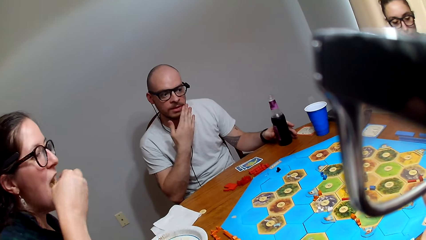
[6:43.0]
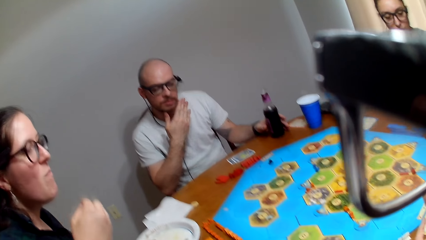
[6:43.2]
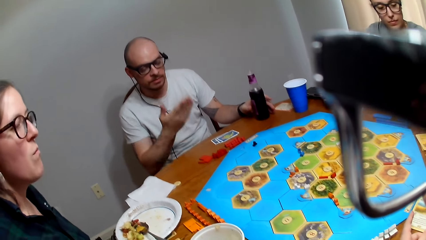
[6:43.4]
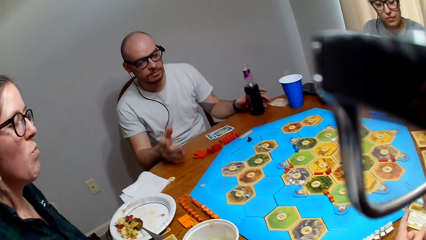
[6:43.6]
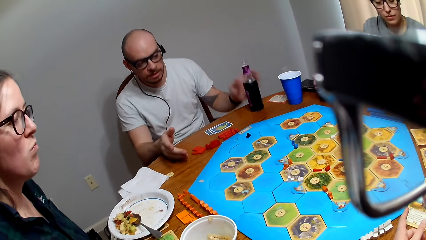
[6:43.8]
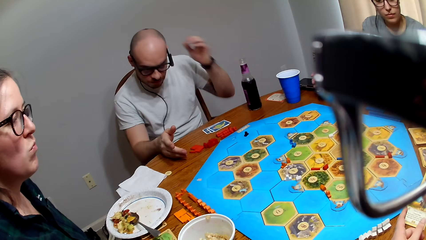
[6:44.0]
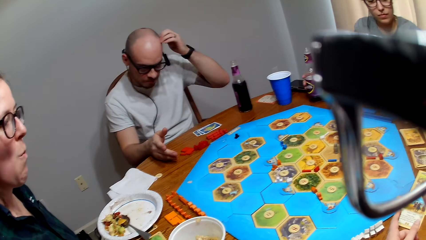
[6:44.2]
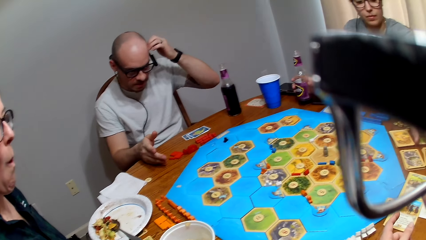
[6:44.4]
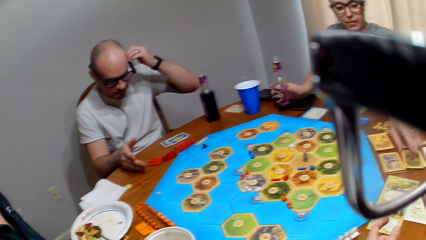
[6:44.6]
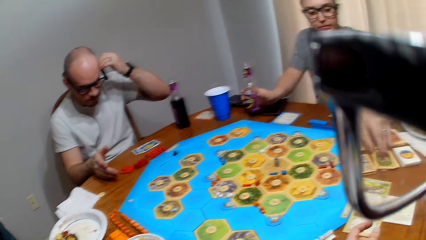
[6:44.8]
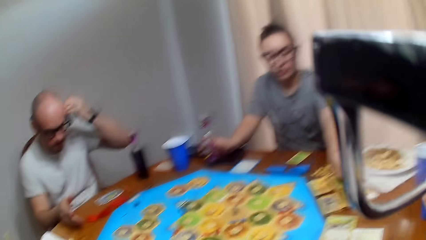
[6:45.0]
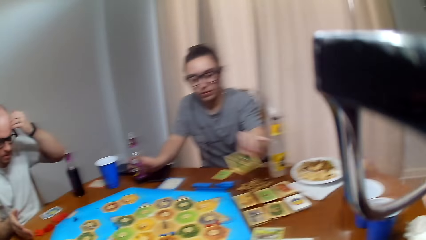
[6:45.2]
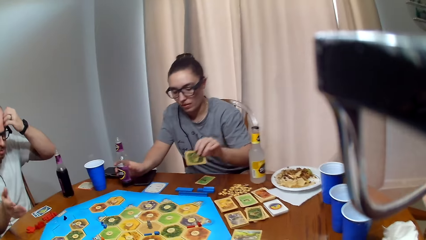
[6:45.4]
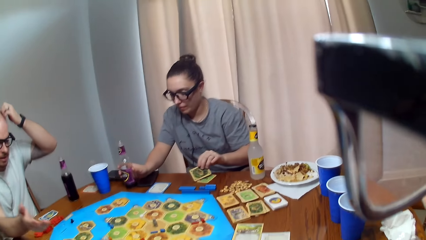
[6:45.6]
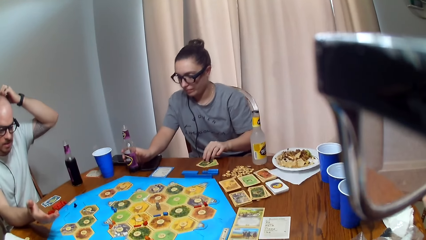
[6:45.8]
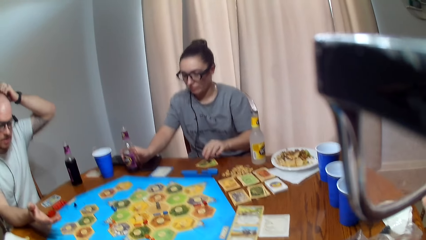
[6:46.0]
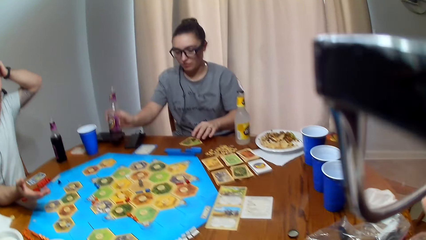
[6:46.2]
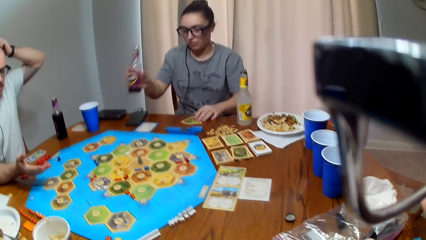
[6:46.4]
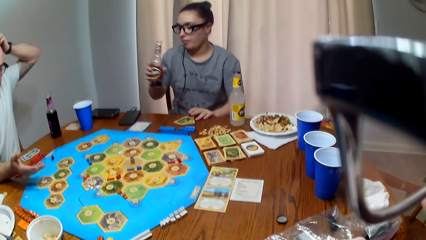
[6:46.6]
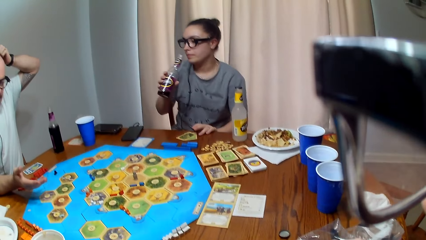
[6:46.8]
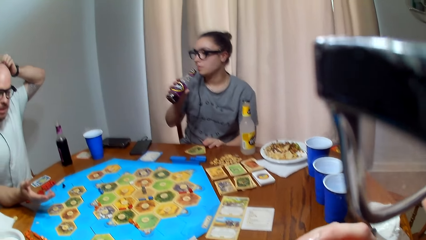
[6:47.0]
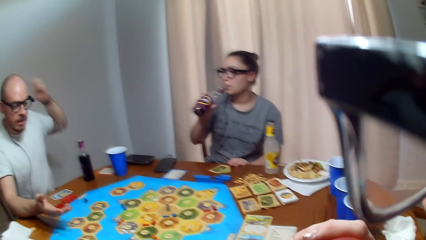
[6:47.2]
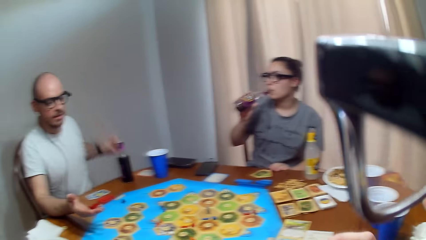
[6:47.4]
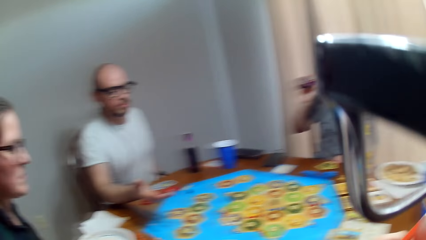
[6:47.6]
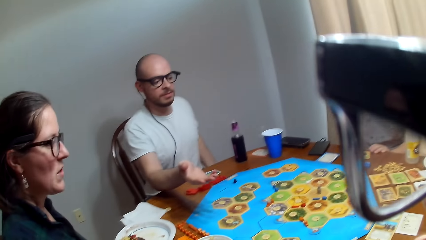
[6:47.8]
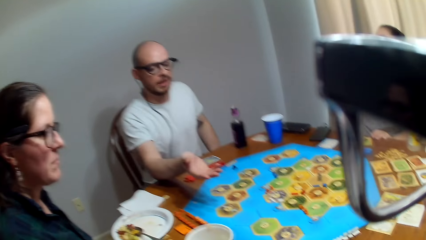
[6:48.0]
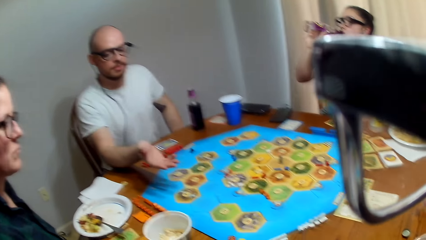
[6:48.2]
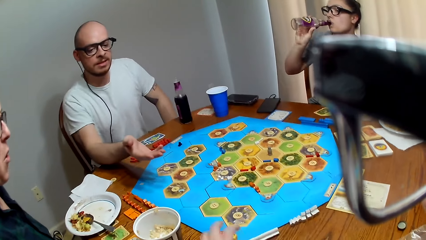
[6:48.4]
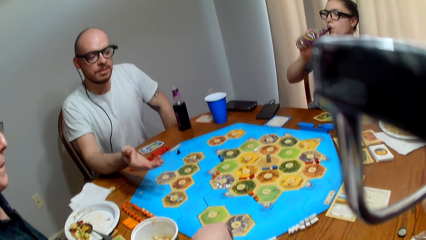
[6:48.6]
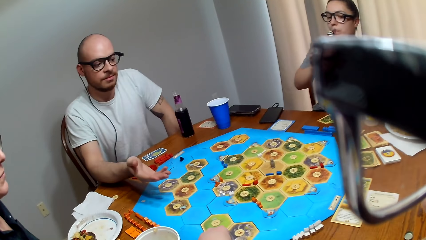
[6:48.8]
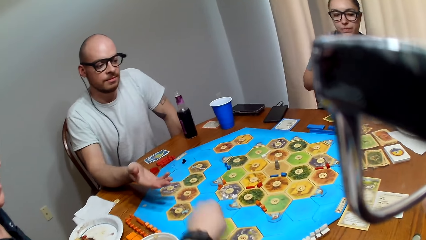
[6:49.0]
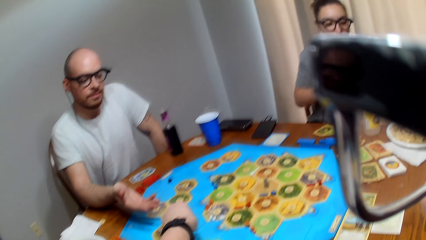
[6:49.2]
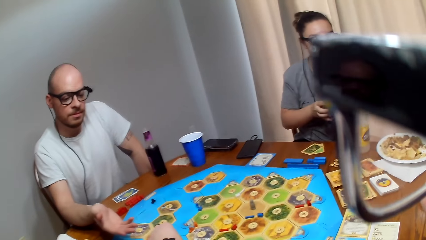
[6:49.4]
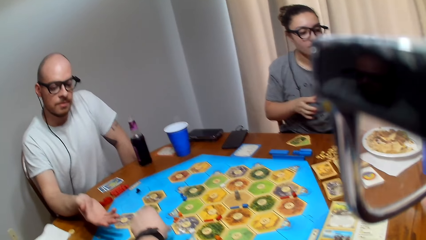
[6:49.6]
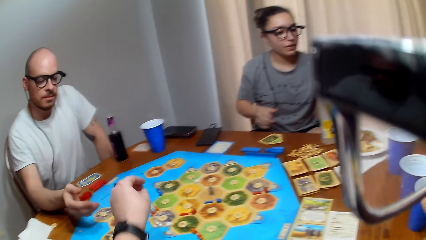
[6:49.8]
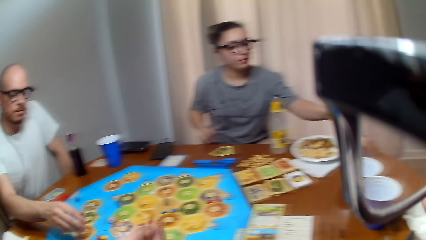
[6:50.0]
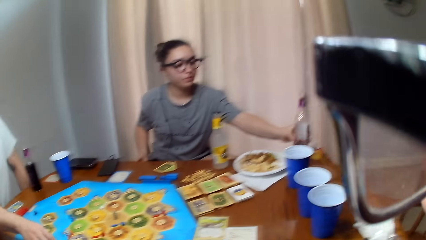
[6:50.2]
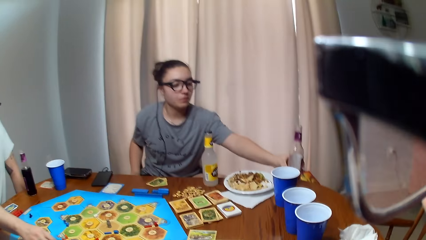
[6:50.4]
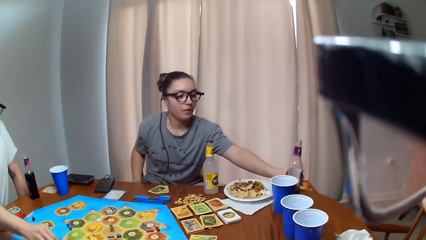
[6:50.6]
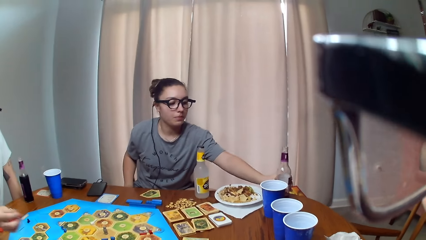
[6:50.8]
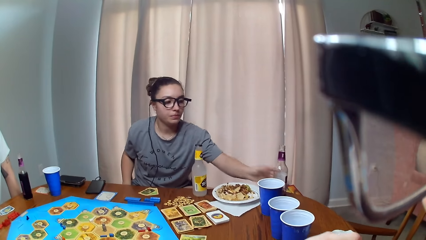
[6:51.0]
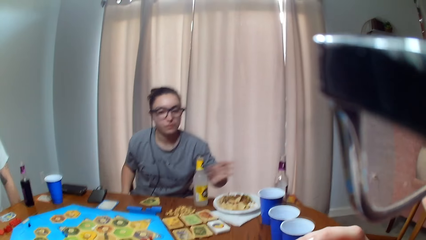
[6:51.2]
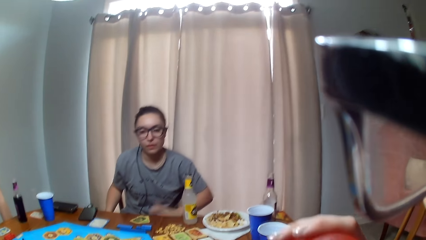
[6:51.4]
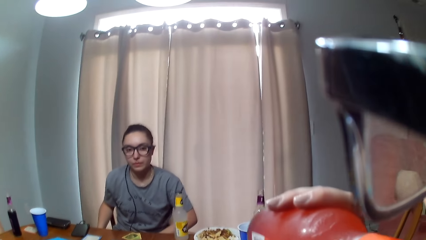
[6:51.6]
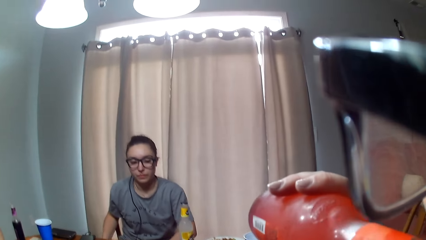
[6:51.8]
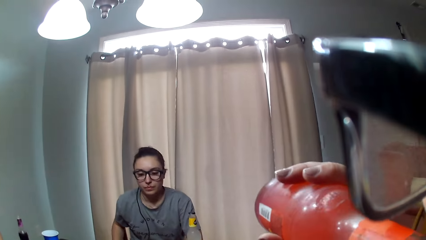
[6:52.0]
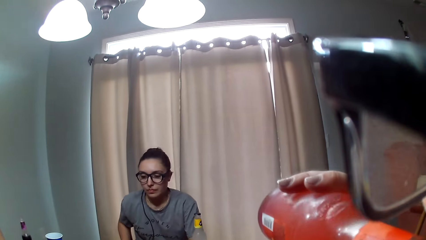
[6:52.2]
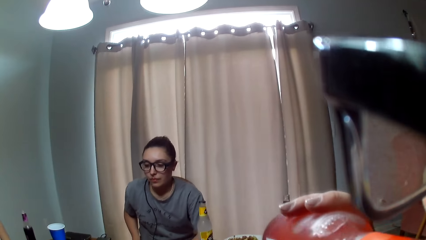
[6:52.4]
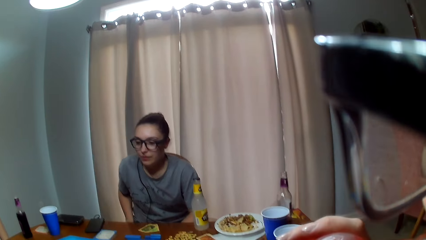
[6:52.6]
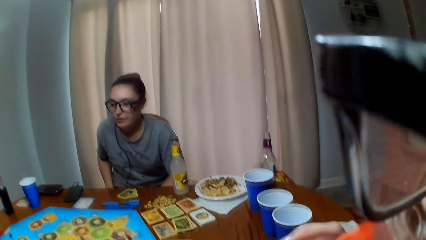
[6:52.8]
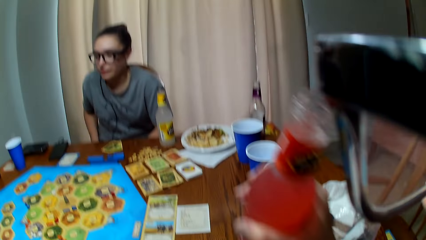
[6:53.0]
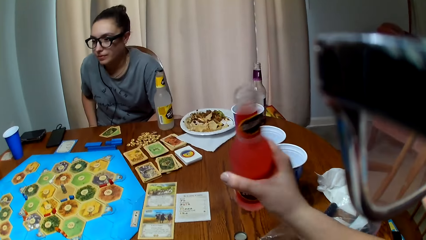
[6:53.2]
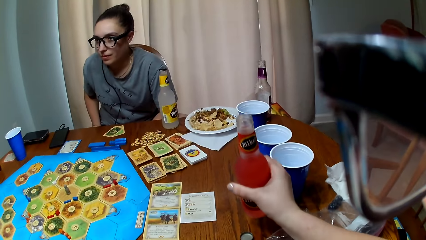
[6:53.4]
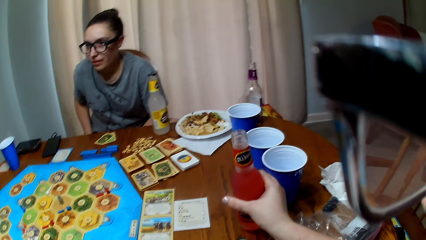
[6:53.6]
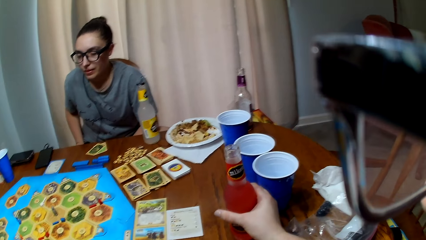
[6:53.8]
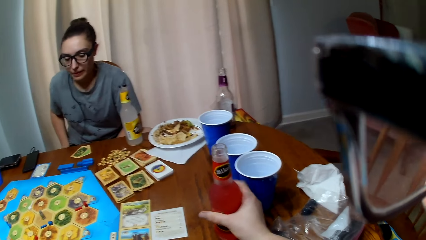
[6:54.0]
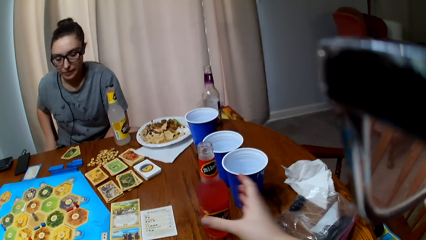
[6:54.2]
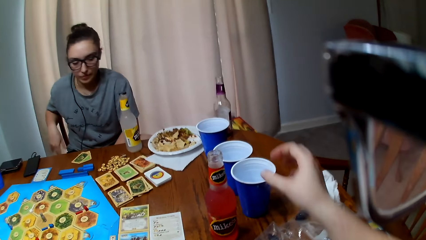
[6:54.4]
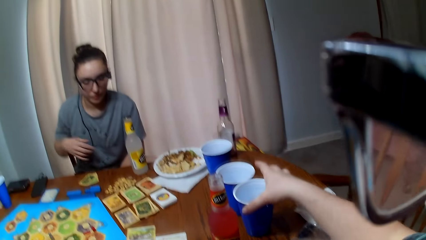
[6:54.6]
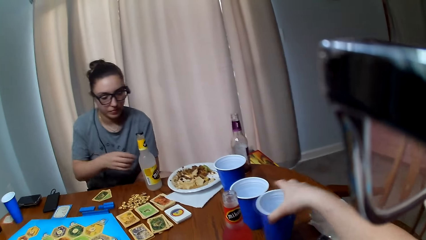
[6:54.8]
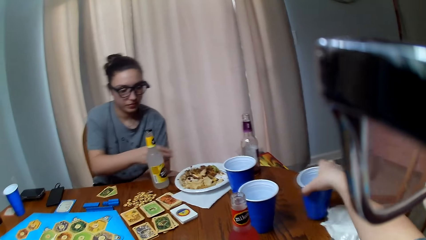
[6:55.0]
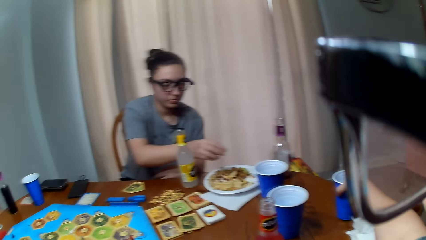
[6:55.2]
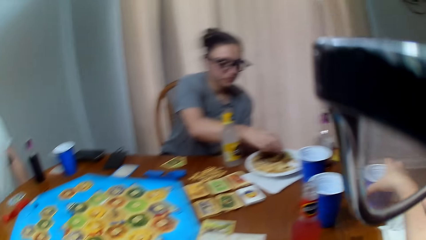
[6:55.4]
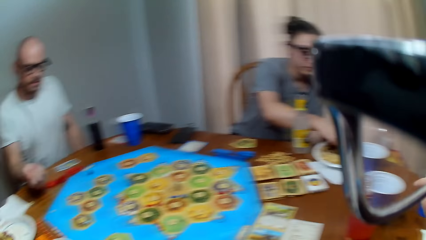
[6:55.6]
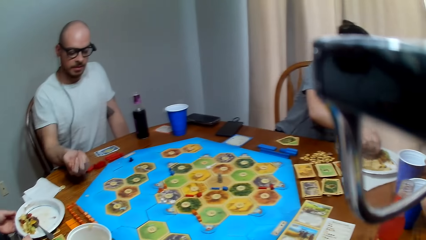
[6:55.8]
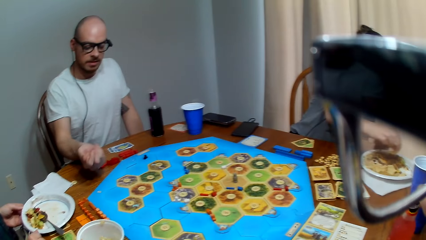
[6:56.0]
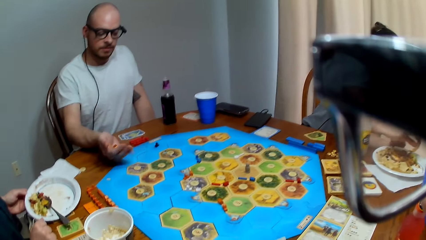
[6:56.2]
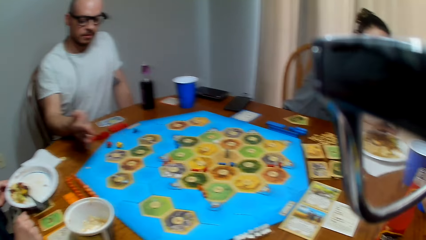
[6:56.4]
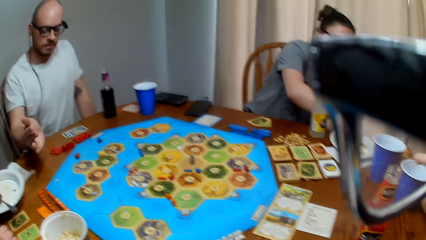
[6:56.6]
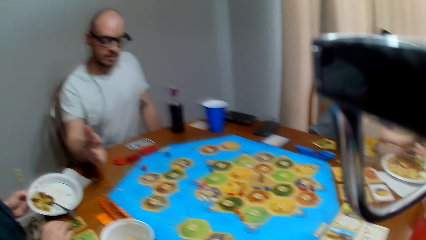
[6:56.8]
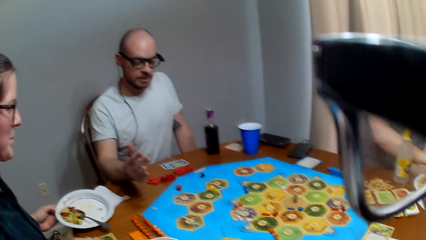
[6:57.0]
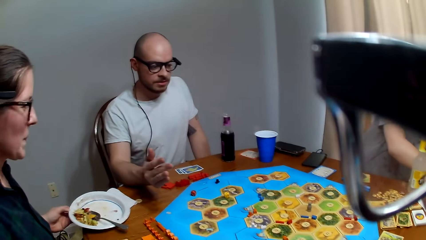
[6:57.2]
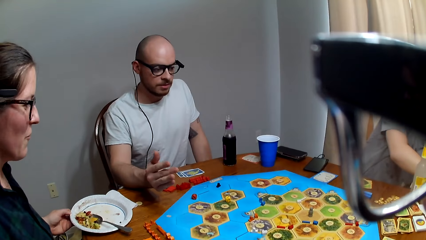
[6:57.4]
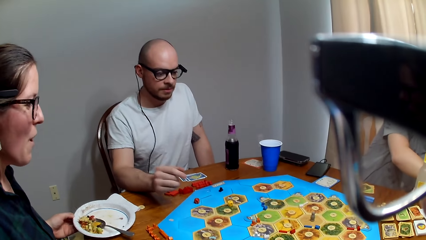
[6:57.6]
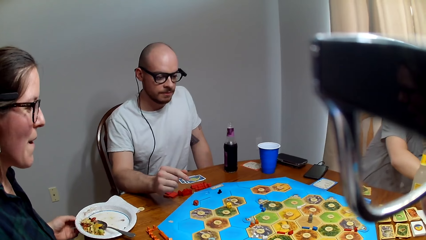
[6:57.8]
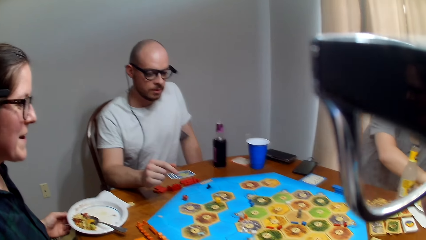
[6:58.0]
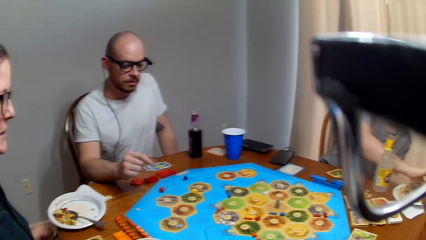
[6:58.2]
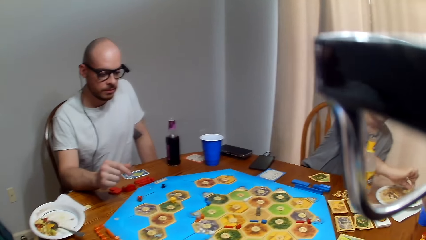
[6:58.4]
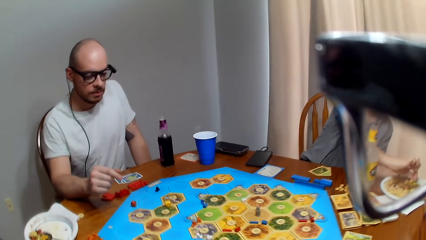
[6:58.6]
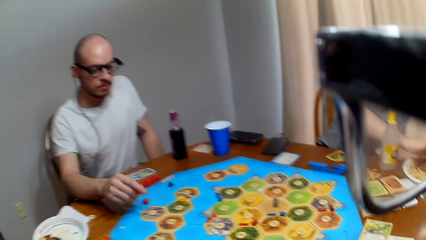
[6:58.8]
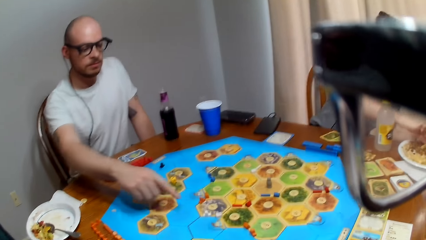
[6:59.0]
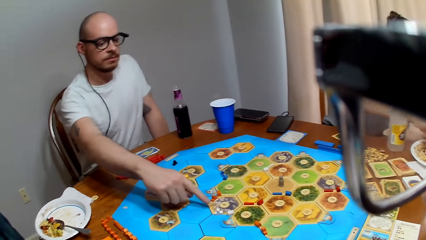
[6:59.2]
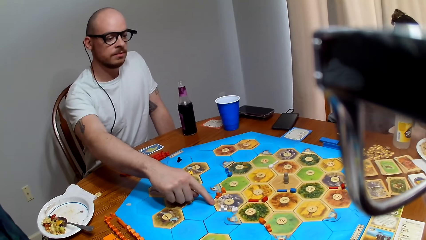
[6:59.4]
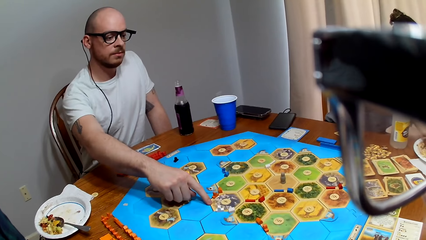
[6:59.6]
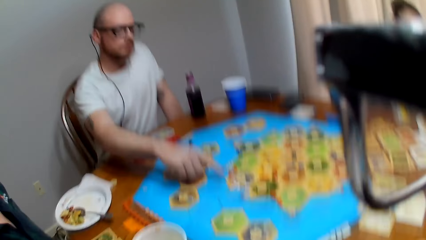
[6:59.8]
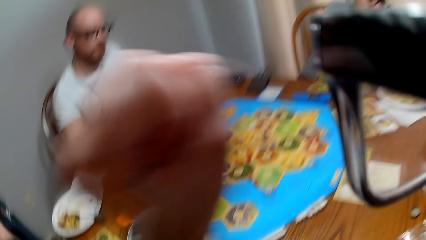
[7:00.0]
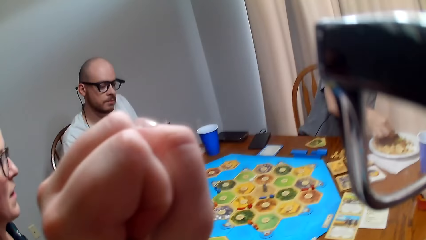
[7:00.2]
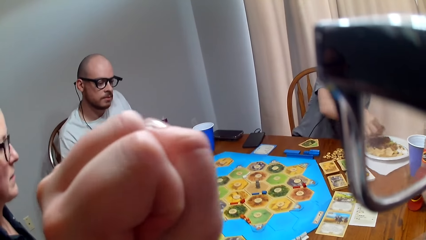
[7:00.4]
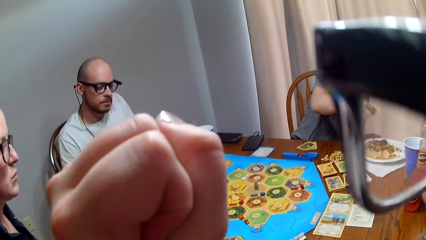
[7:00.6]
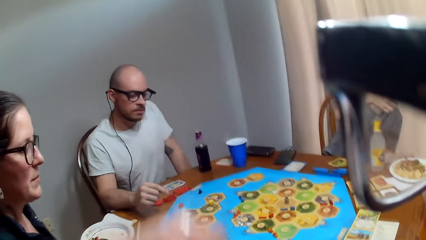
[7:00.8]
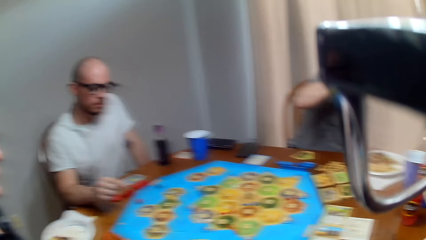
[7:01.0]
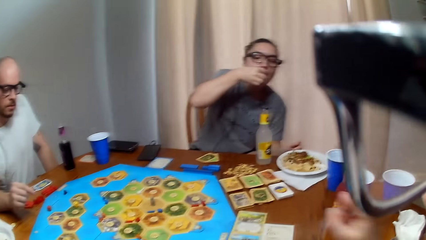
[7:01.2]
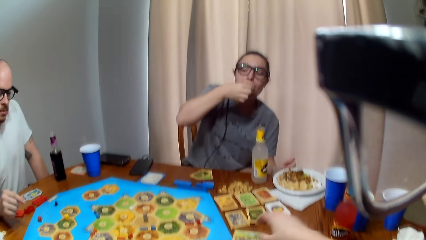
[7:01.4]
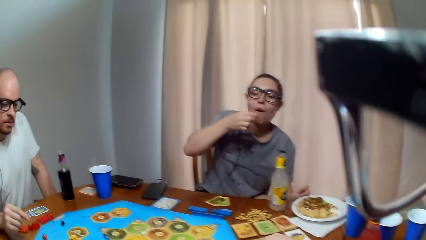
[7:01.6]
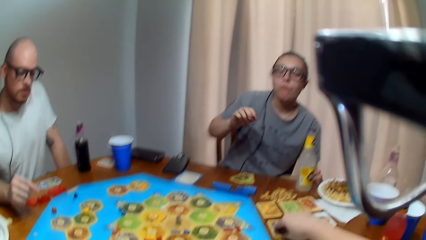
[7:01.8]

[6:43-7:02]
A woman eats food. A man speaks to the camera wearer. The camera wearer converses with the man. The man talks to the camera wearer. Another woman picks a card. The other woman takes juice and drinks her beverage. The man speaks to the camera wearer. The camera wearer picks the dice. They give the man the dice. The other woman places her beverage drink aside on the table. The camera wearer takes the juice. They drink their beverage. They lay down the bottle. They move the cup aside. The other woman picks food. The man shakes the dice and throws the dice on the game board. The first woman speaks. The man points on the board. The camera wearer makes a fist. The other woman eats food.
